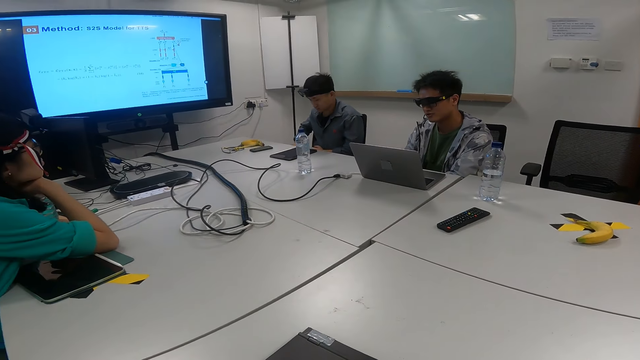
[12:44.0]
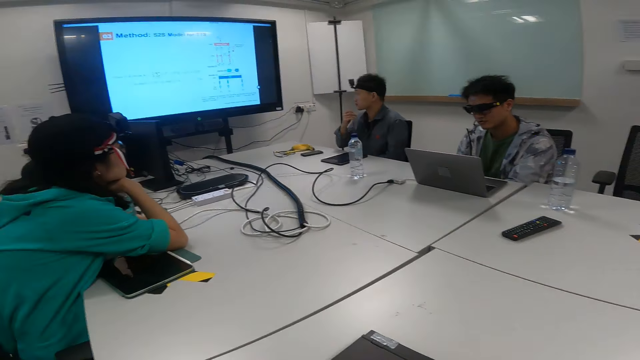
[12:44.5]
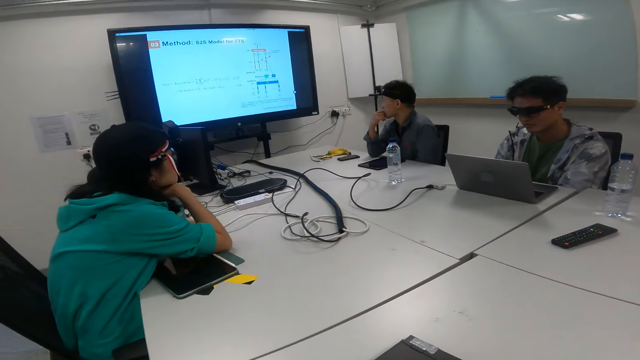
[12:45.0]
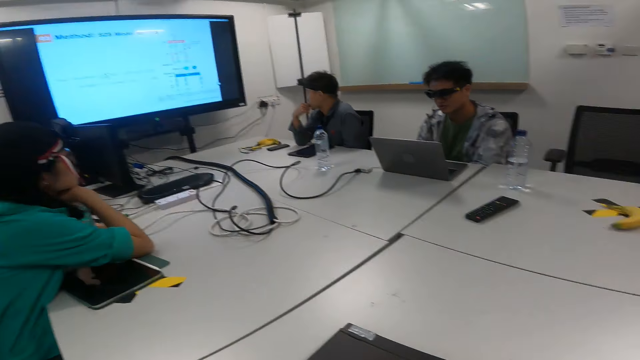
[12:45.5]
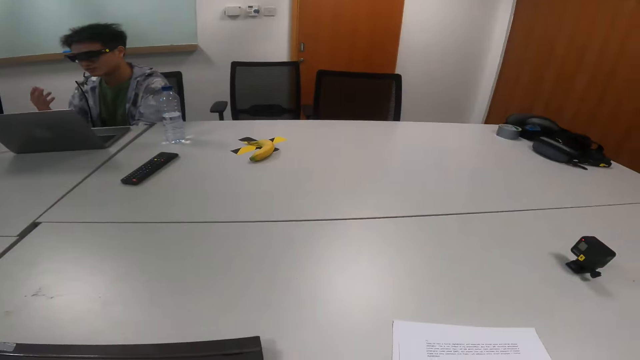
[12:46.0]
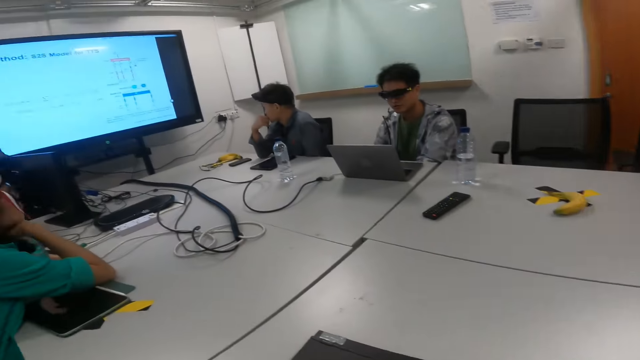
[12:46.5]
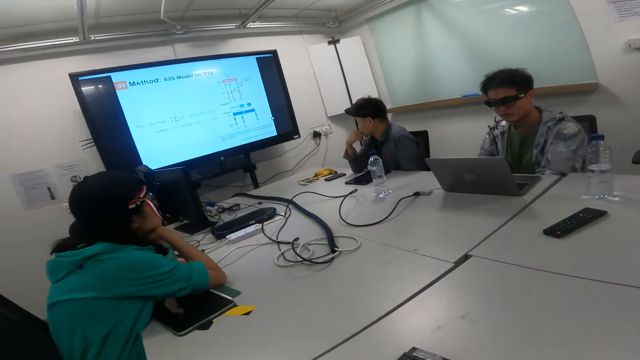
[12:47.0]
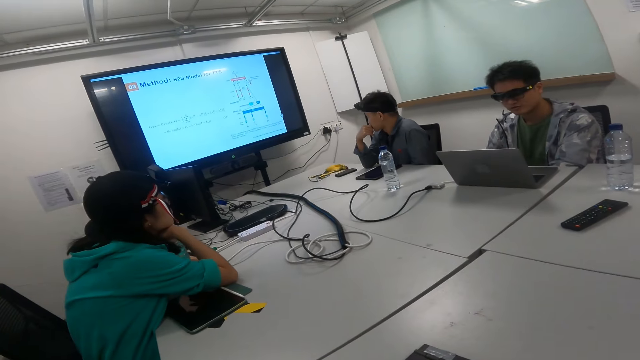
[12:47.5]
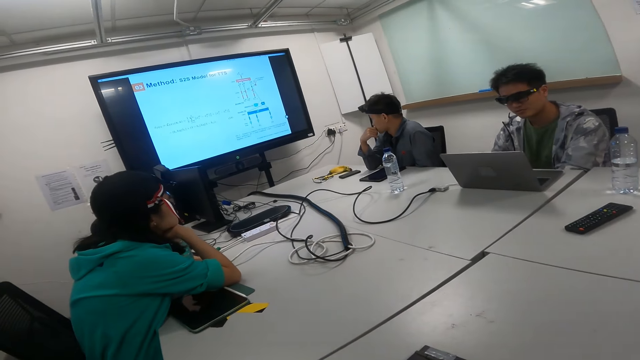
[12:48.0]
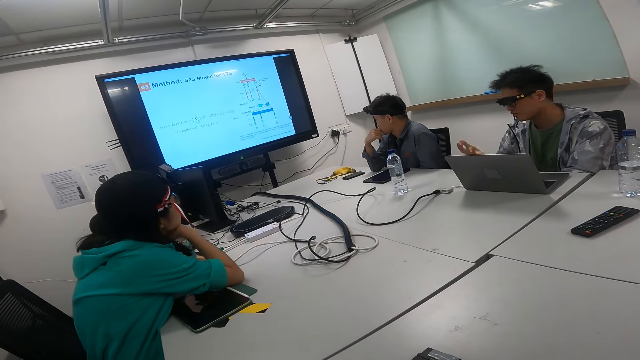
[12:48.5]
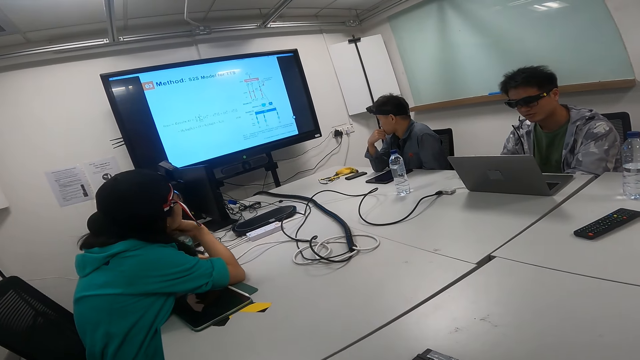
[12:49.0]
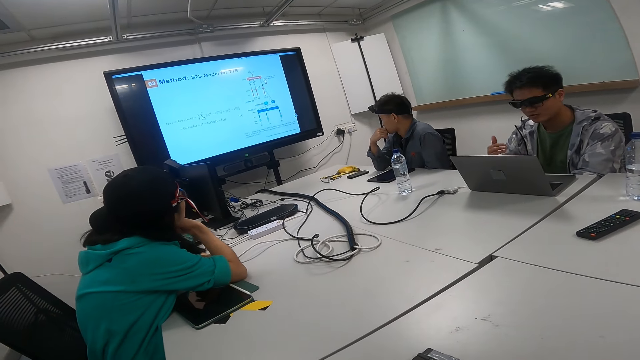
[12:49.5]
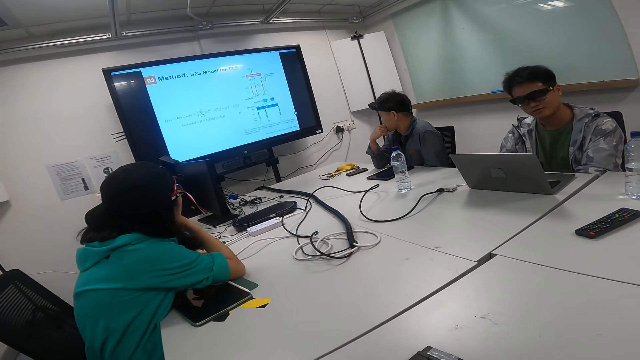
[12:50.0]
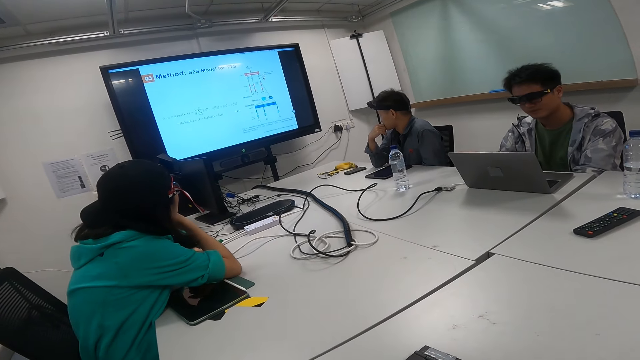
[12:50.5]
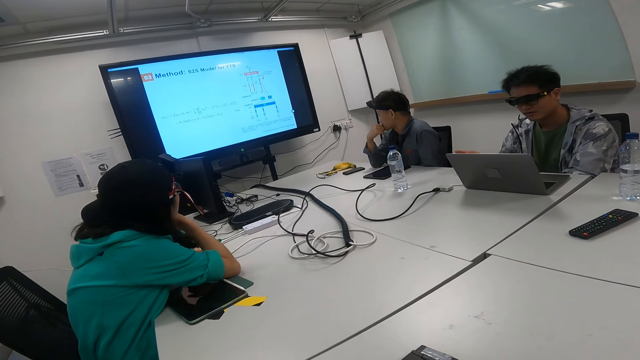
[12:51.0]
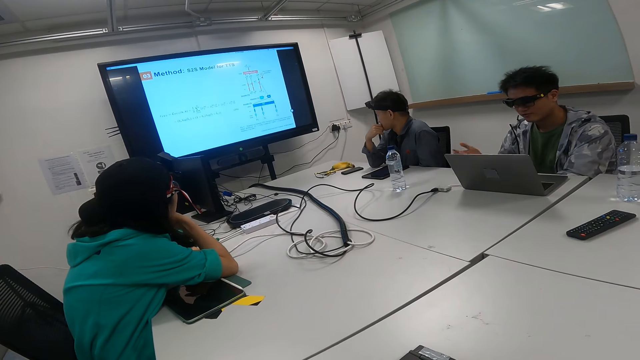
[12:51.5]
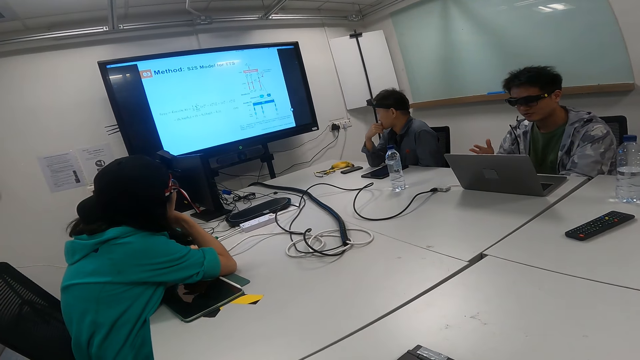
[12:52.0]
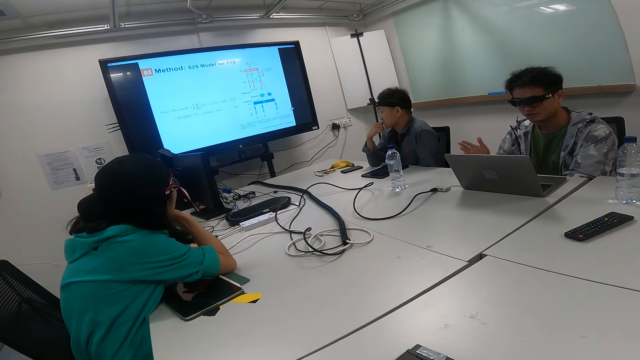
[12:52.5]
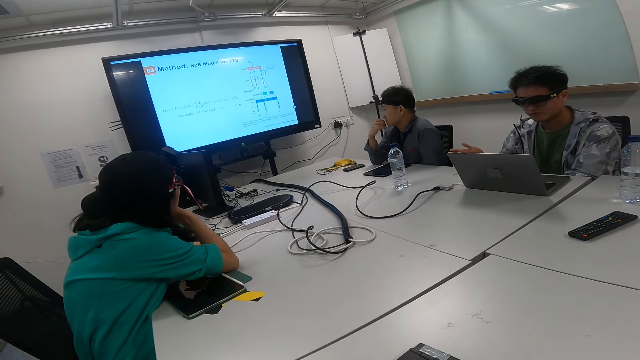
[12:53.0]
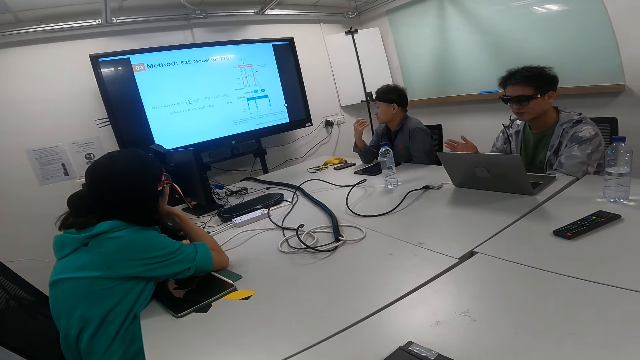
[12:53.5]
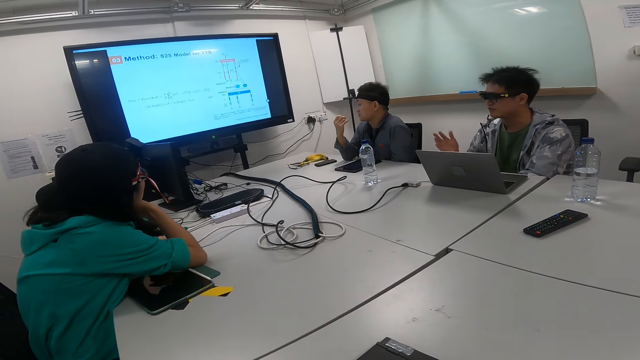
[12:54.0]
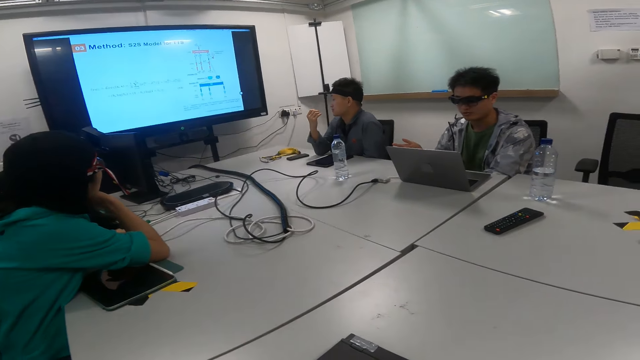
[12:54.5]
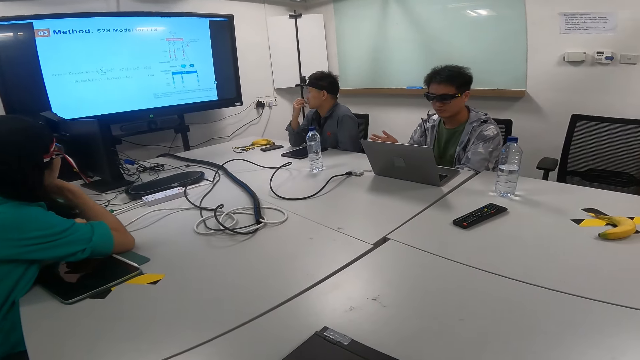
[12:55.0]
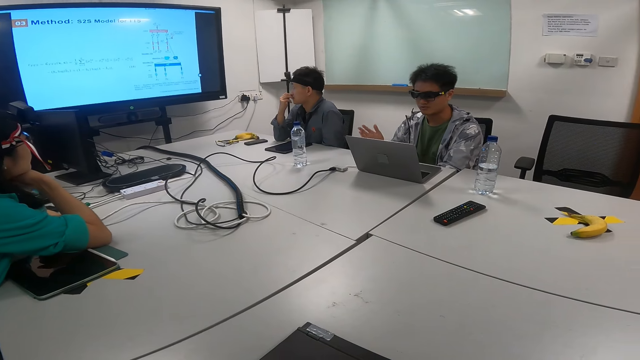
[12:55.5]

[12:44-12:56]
The camera wearer looks around. They look at a person explaining.

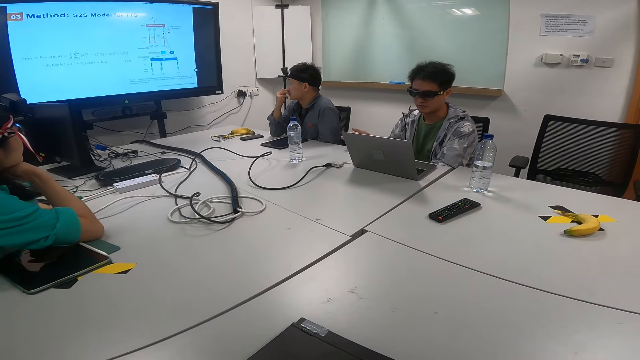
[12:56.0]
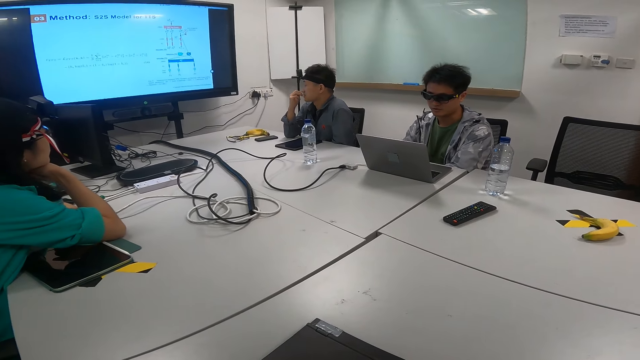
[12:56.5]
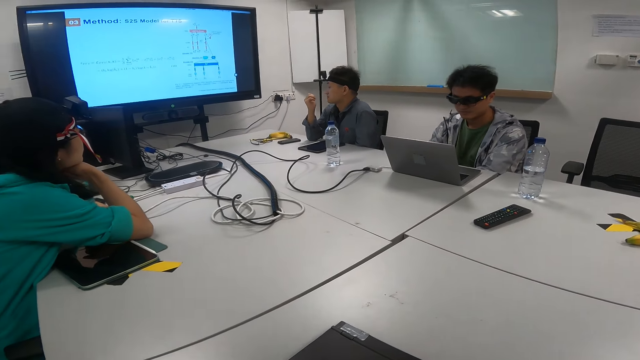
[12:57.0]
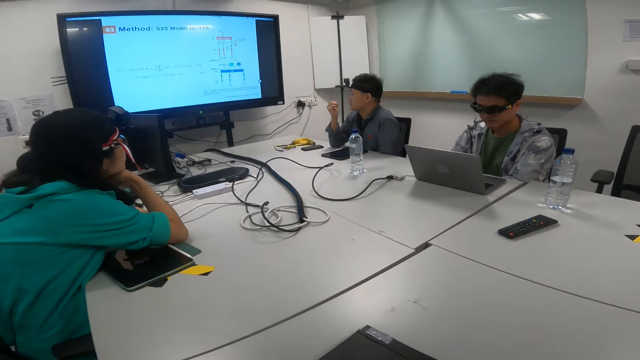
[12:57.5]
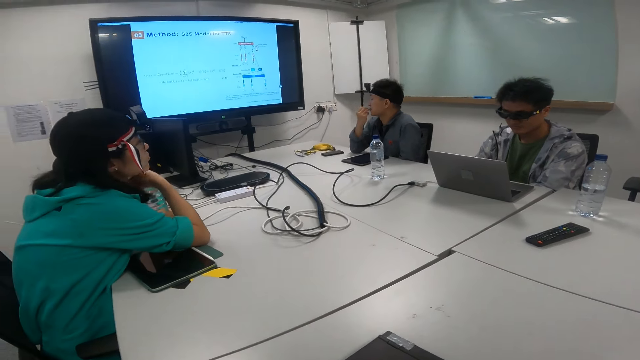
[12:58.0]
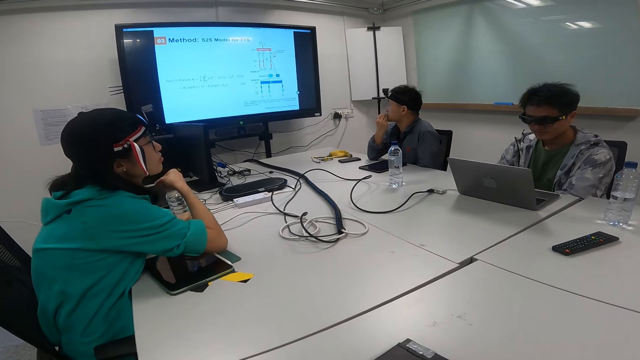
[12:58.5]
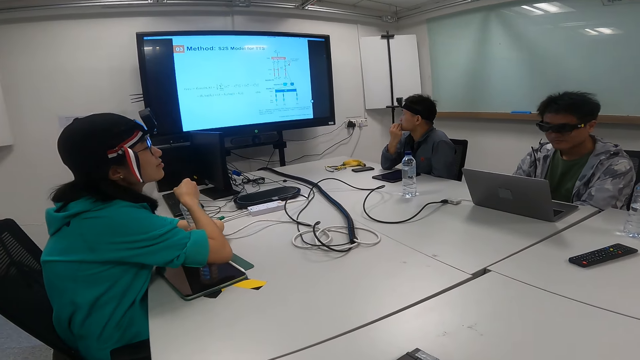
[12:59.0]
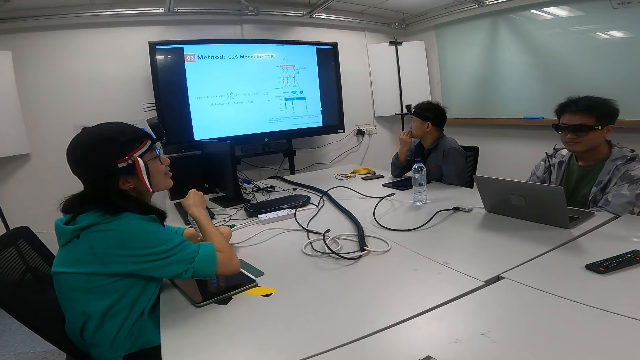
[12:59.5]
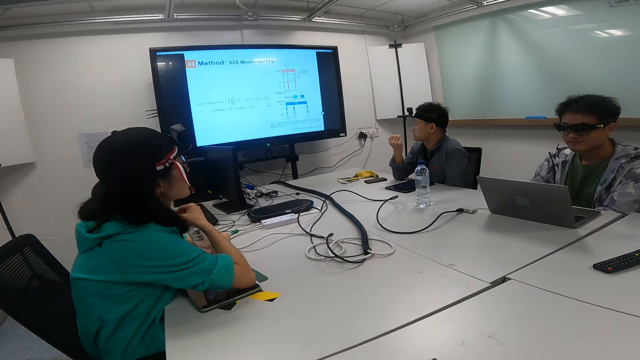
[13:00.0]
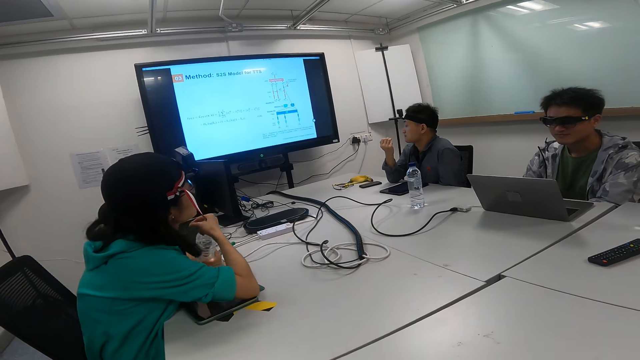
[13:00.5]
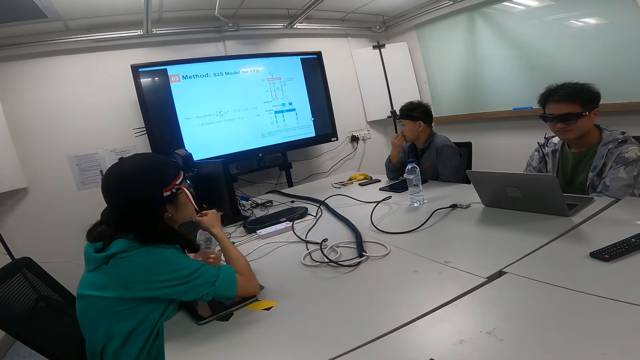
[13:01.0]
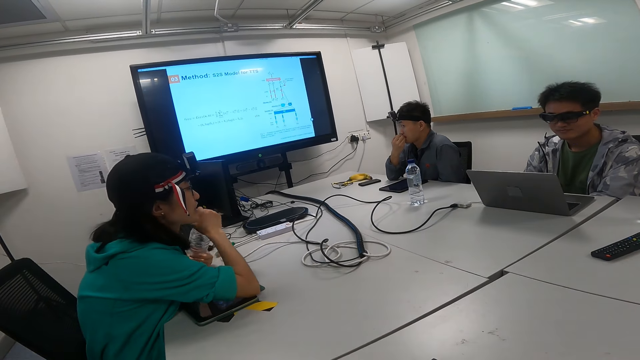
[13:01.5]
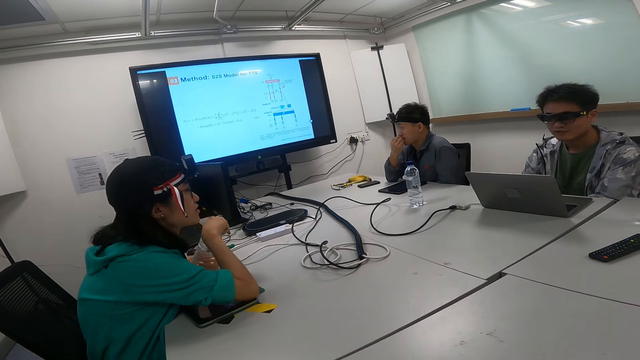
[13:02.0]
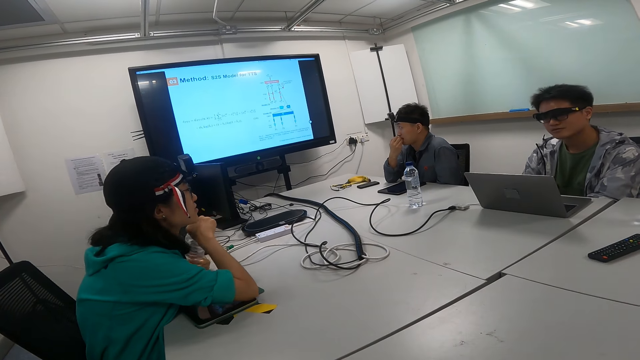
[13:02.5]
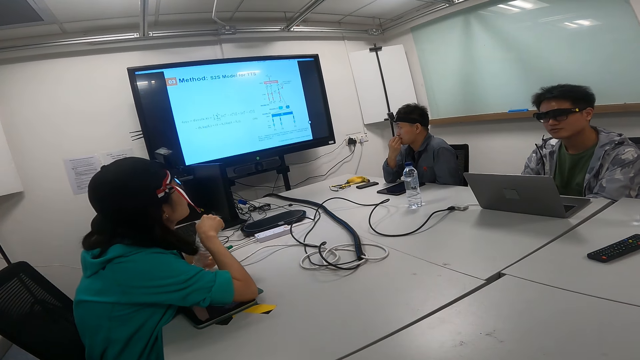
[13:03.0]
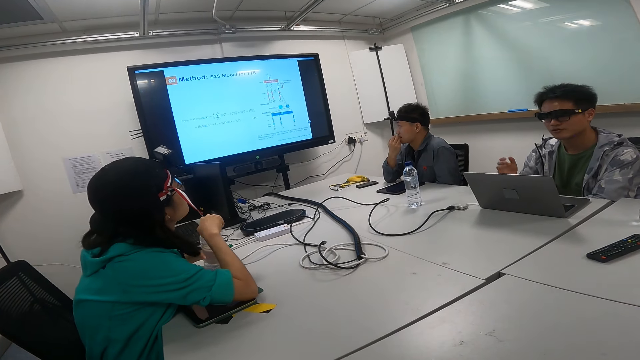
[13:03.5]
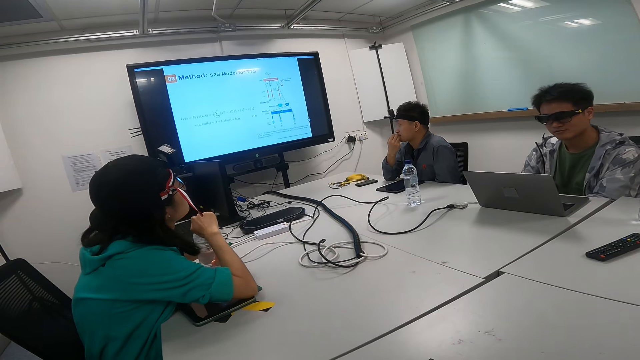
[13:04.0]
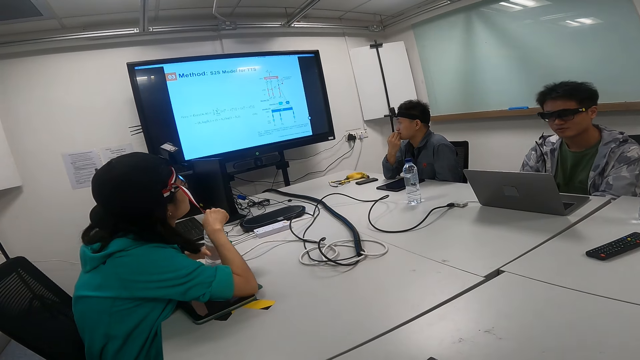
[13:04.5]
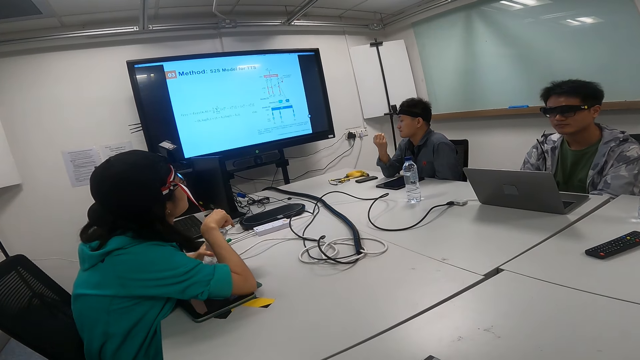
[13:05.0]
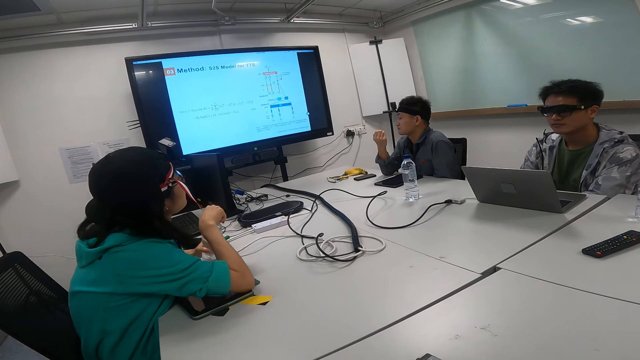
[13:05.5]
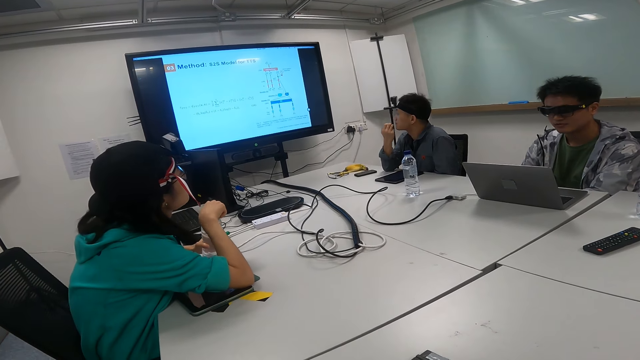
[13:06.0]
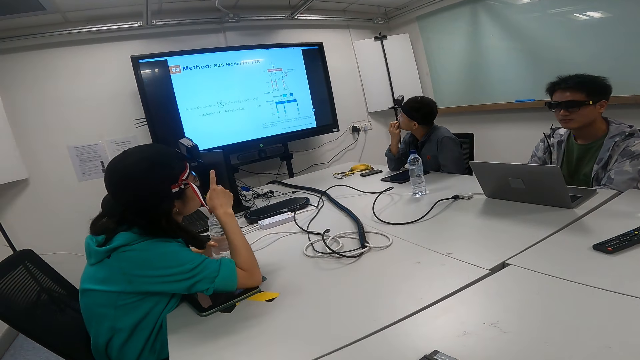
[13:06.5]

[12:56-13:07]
A woman talks to a man. The man talks to the woman.
